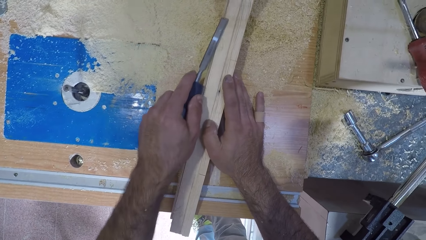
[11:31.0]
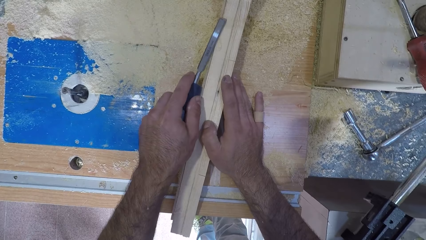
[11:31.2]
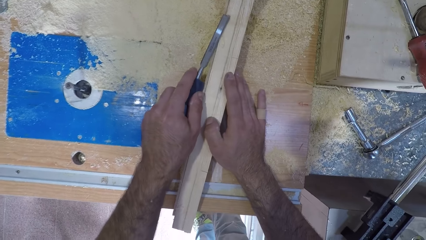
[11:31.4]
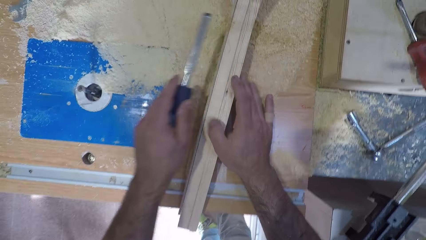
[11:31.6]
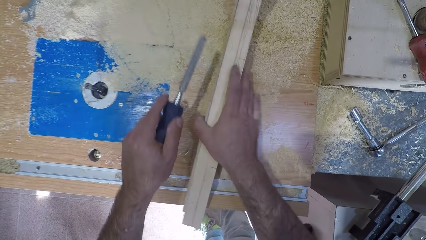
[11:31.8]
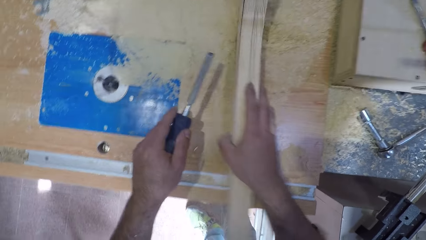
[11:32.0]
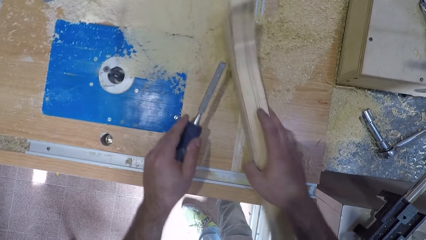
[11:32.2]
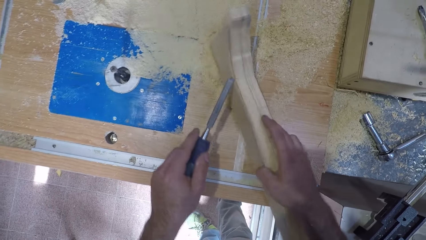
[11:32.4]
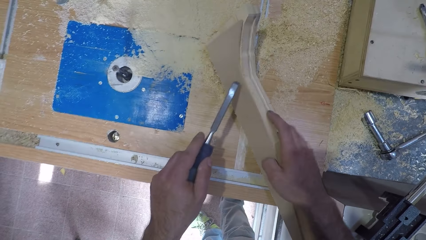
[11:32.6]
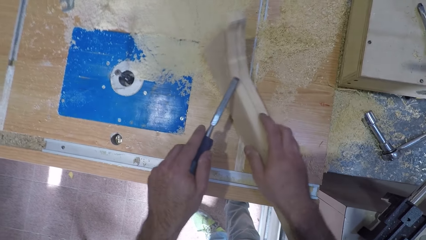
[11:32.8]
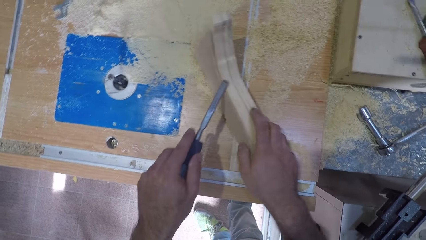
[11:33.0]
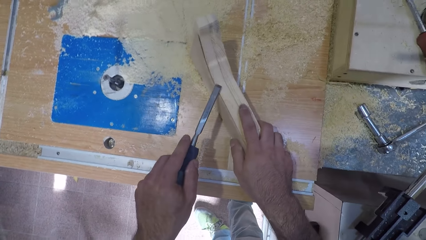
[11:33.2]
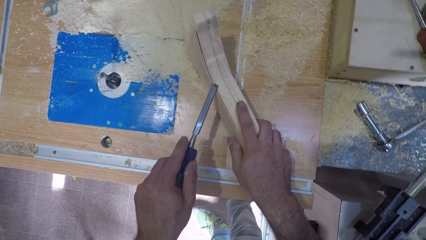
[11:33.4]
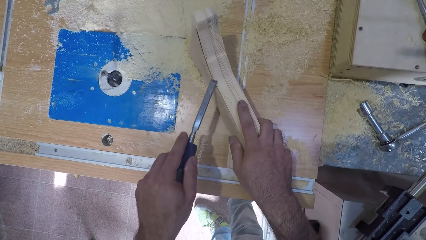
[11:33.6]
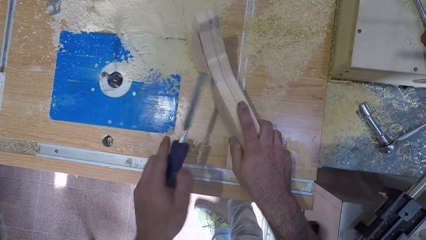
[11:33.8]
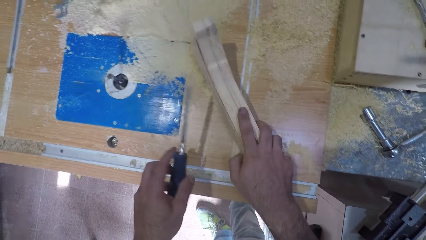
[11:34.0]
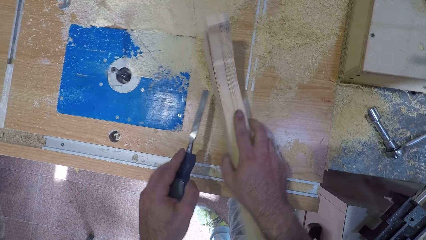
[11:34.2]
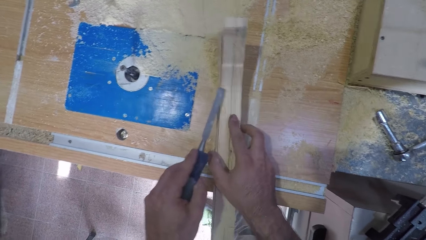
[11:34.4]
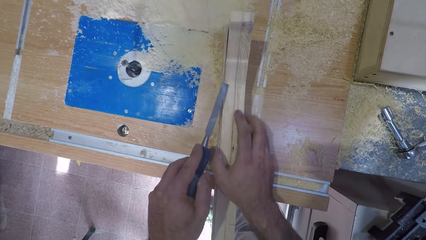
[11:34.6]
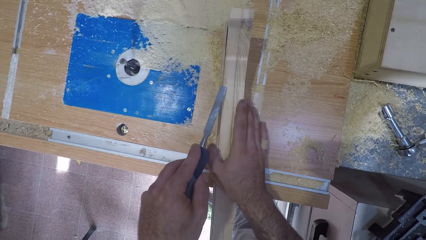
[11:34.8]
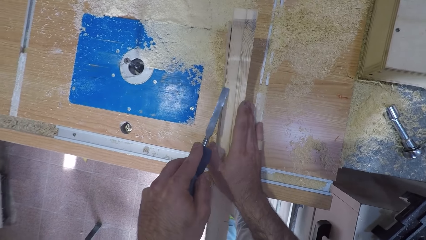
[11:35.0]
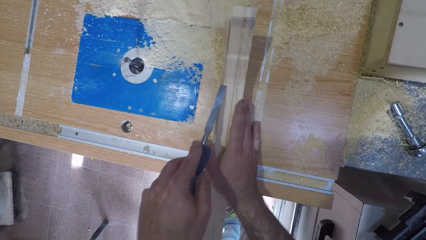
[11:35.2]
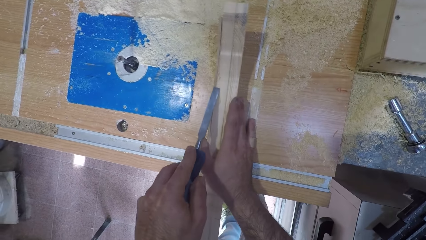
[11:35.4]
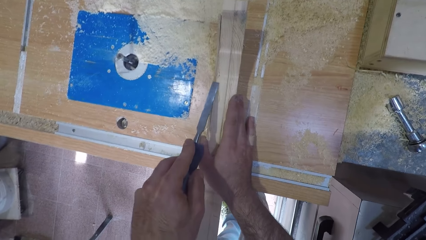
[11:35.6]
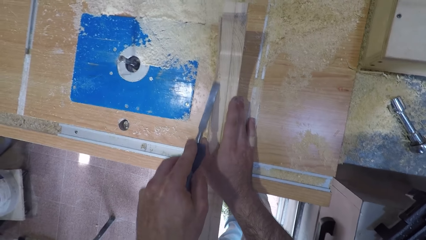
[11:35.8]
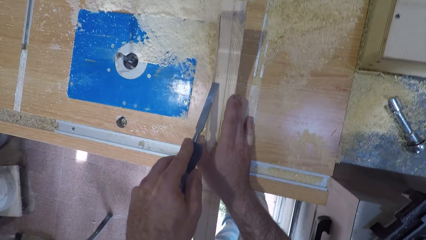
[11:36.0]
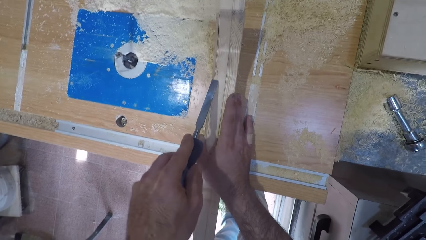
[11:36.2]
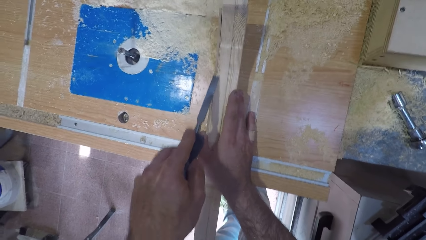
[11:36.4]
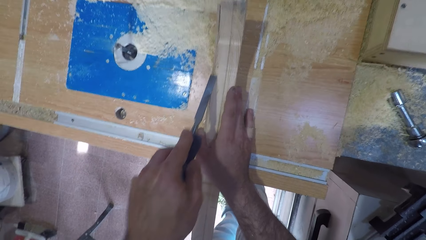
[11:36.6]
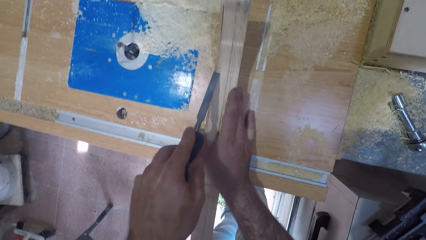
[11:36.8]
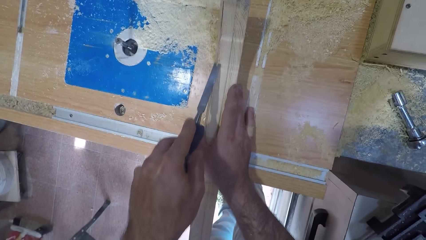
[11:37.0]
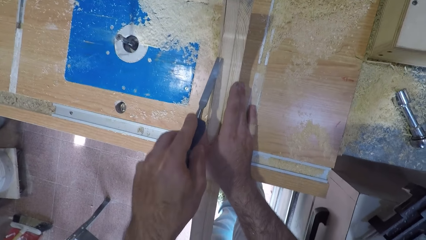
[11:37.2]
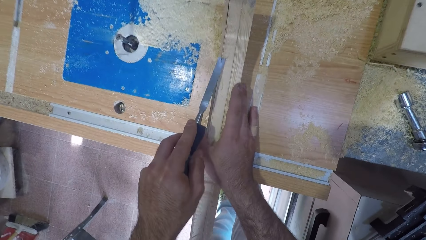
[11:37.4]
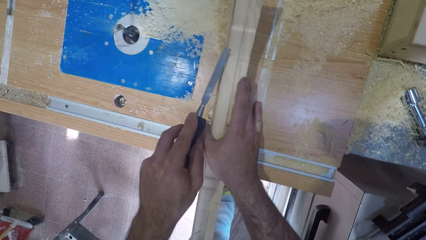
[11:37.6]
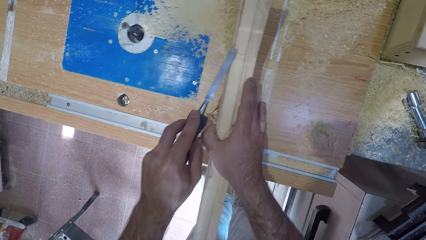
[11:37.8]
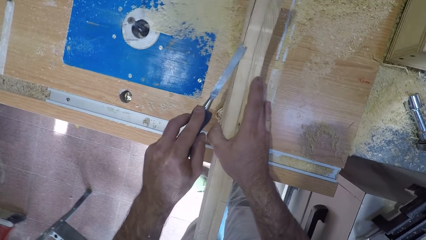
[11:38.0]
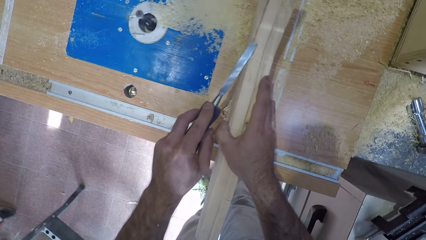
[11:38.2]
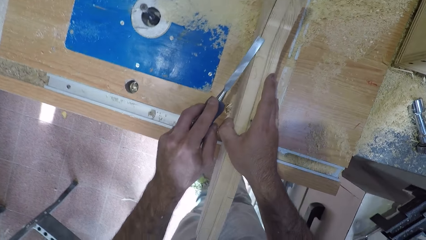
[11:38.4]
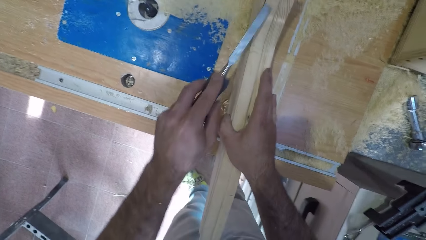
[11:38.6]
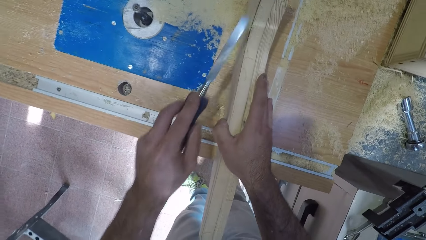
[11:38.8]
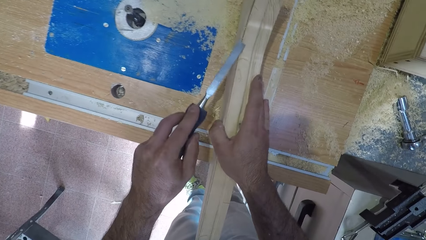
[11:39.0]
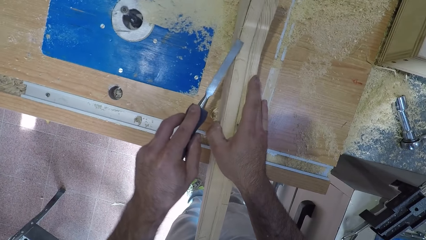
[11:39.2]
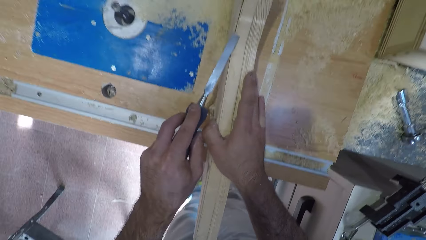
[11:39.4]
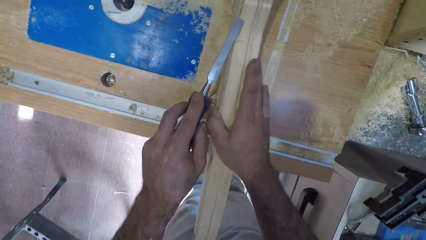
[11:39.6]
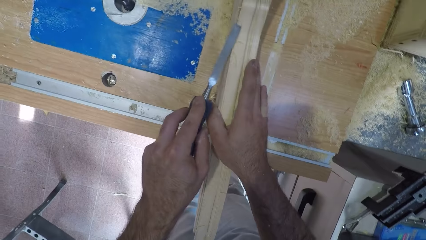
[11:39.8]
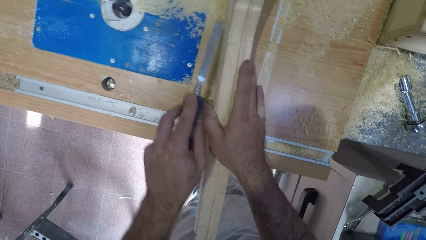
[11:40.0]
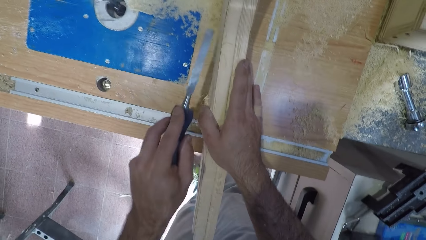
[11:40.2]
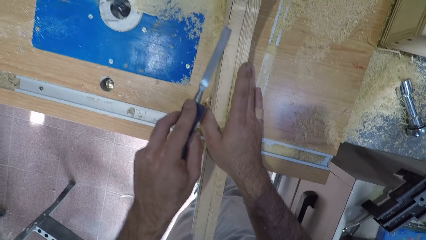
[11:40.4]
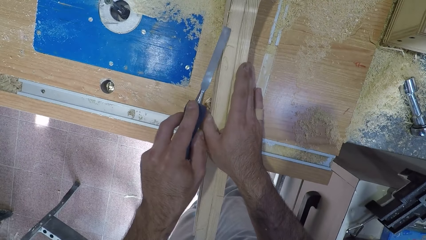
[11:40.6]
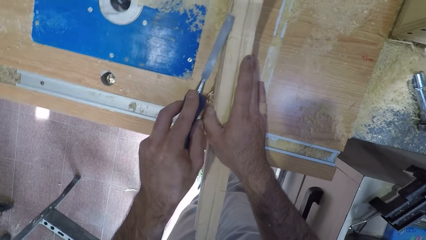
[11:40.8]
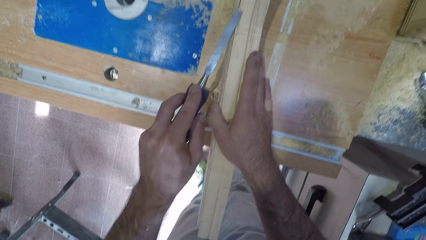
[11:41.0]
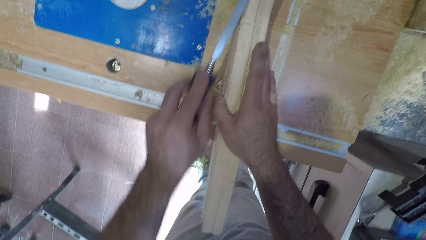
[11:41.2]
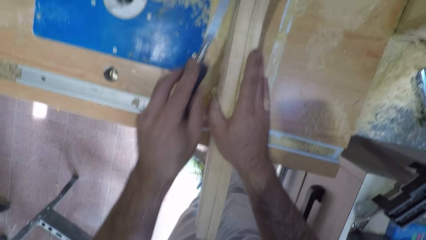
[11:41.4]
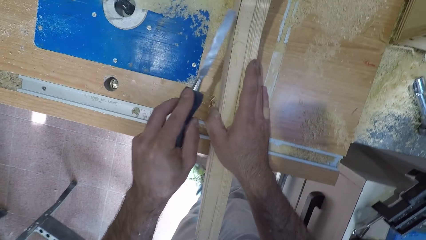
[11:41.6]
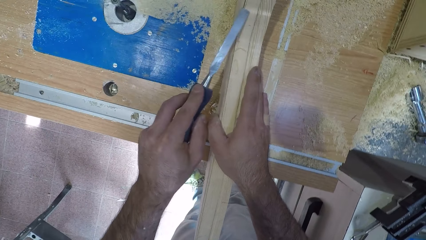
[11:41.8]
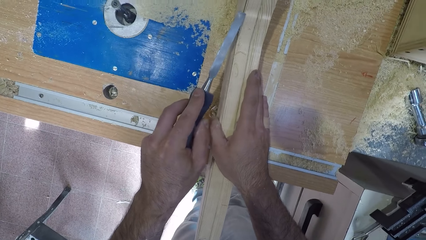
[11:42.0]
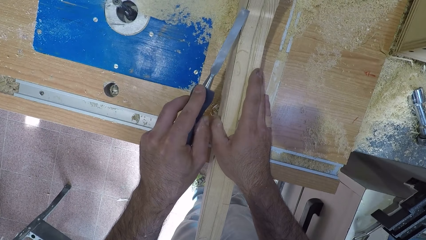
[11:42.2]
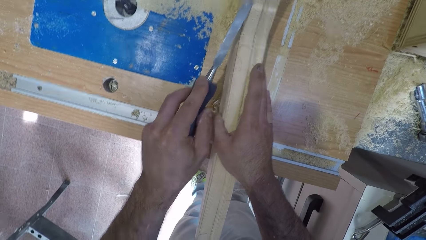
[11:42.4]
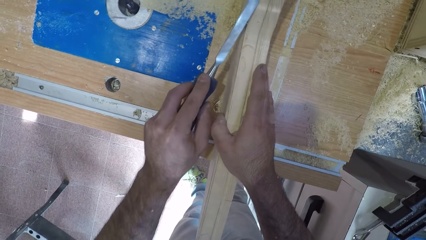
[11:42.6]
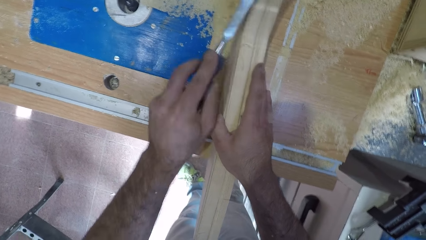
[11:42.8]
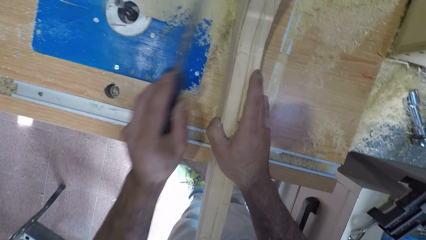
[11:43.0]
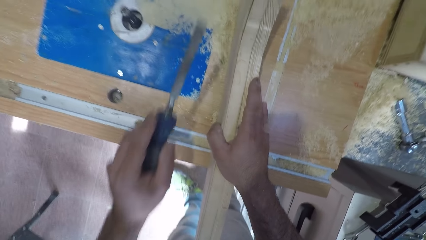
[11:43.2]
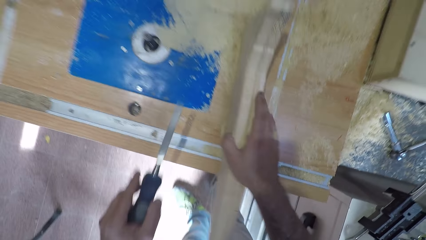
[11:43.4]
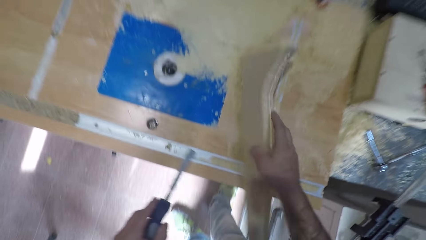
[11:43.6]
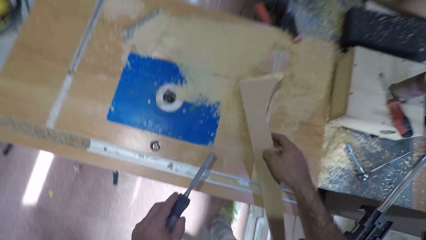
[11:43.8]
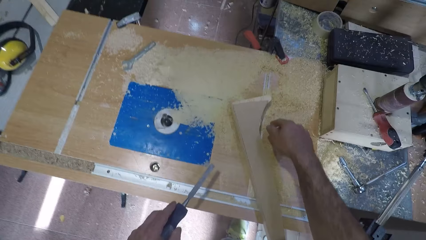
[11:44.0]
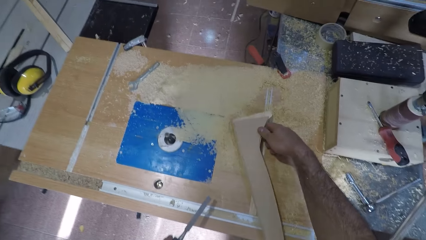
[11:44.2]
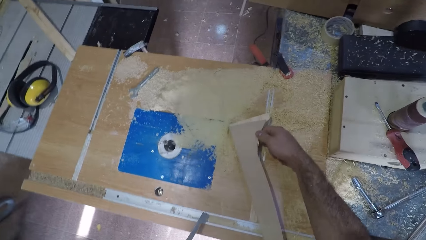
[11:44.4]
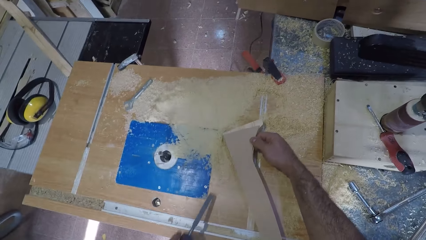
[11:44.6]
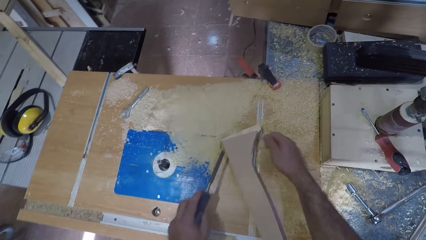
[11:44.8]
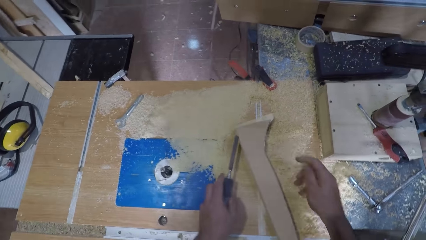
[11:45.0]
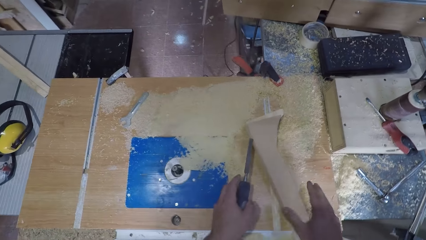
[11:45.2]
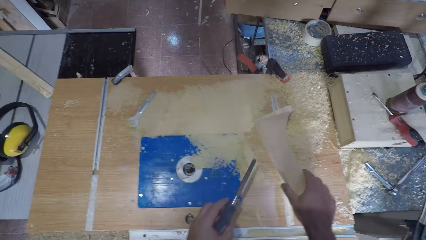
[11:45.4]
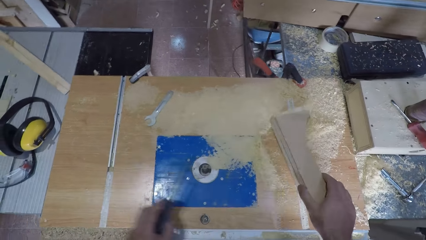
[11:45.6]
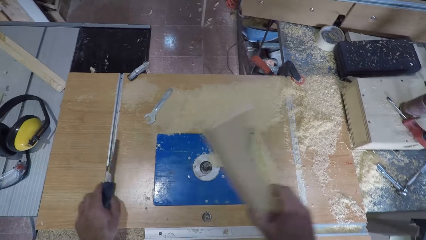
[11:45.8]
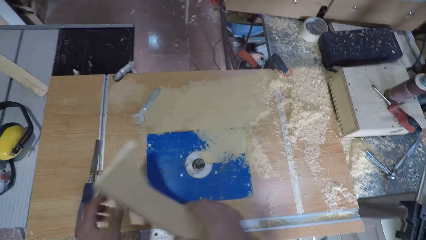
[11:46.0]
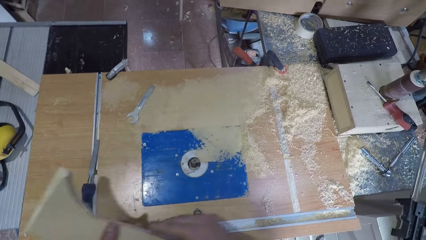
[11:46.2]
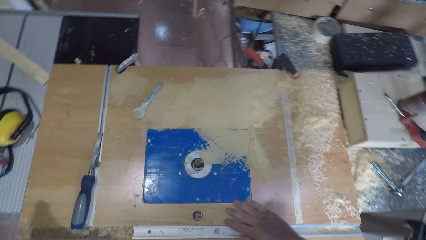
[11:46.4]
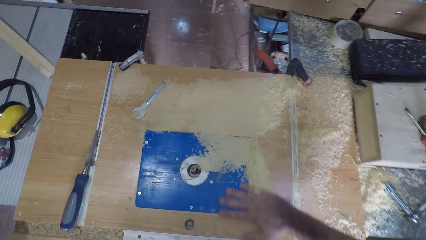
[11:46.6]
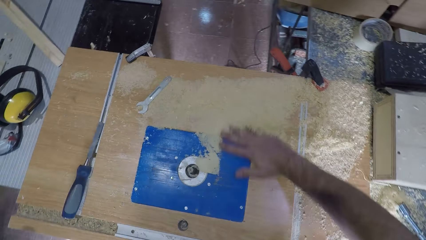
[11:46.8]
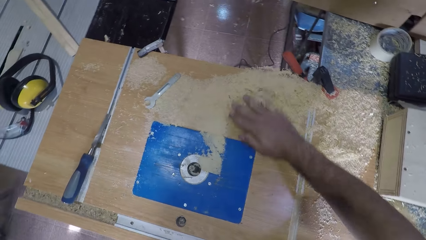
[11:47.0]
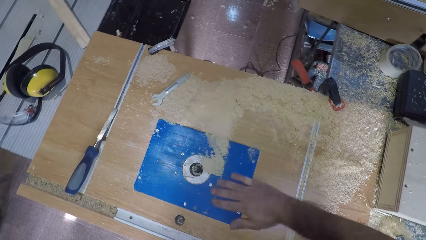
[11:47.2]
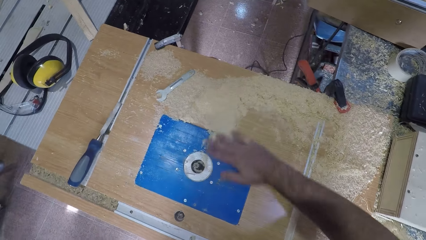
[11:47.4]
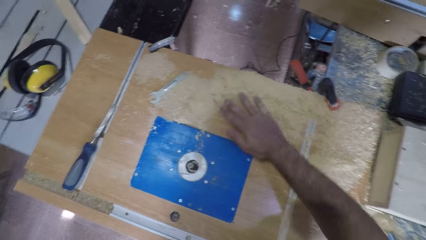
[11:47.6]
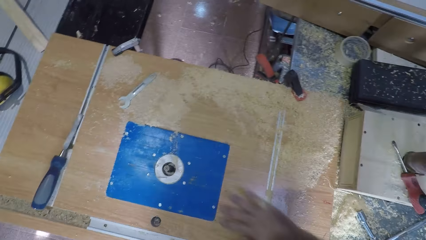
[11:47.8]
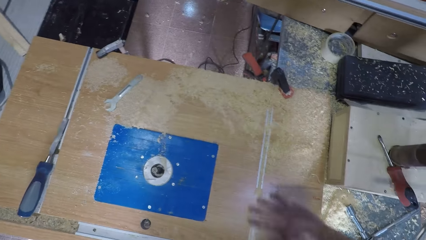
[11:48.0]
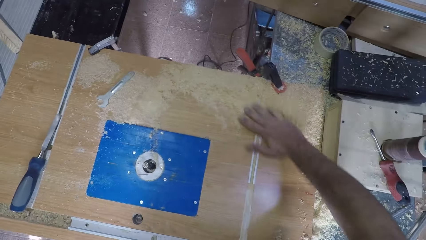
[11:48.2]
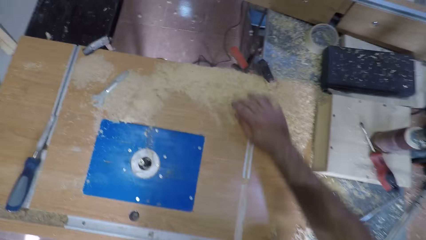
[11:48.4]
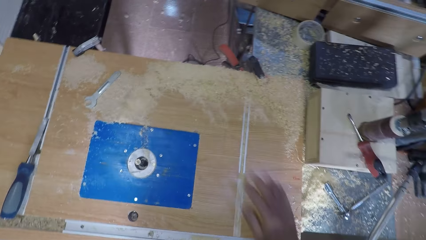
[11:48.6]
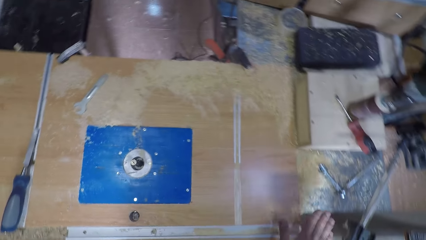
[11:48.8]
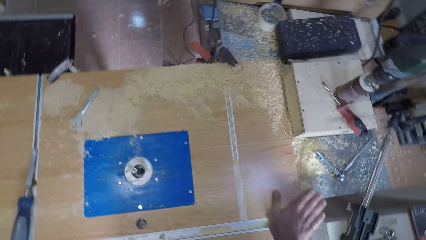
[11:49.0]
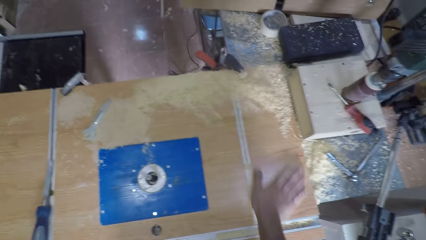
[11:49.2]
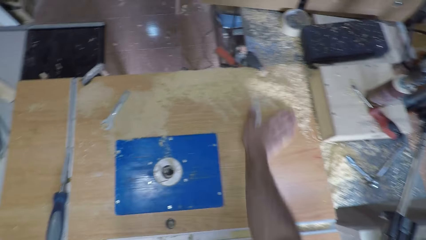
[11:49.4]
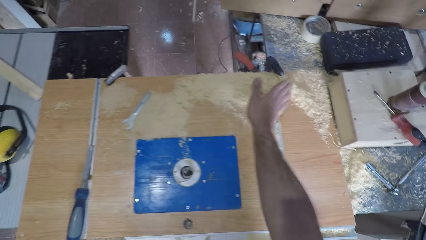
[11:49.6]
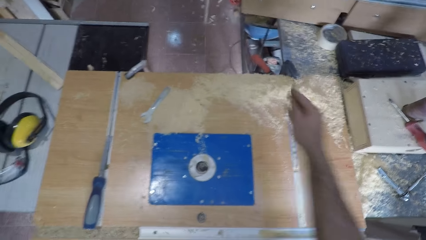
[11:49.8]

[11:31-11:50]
The camera wearer pulls the timber across the router table. He shaves the timber. He turns around the timber. He removes the chisel on the wood and adjusts the wood with his right hand. He picks up the wood with his right hand. He carries the timber. He drops the chisel on the workbench machine. He wipes the sawdust on the workbench machine with his right hand.
